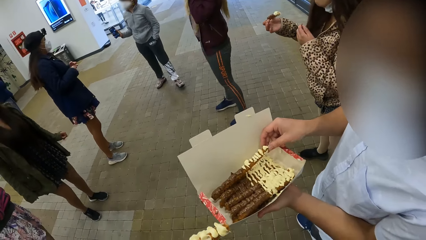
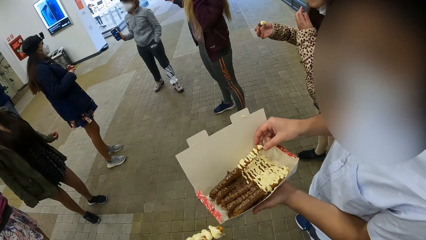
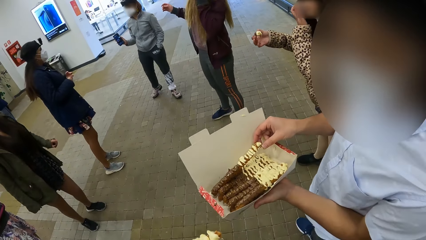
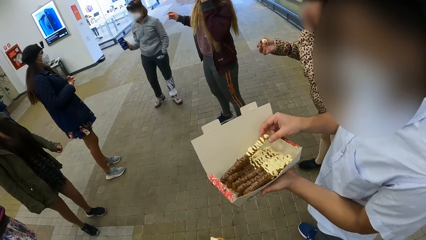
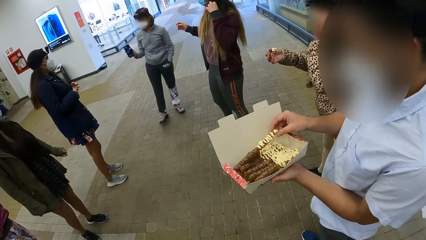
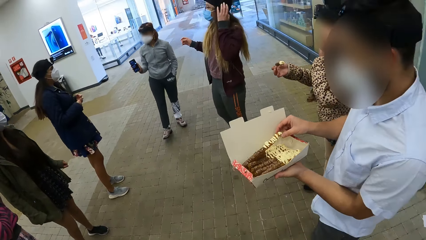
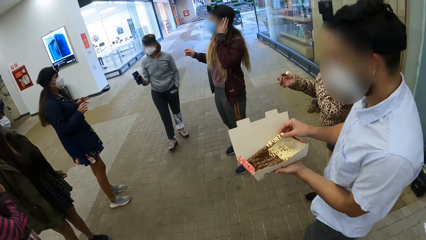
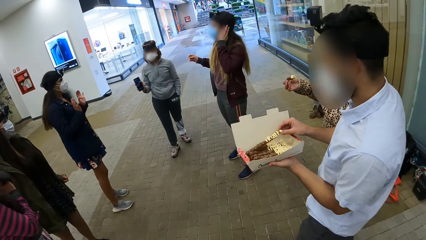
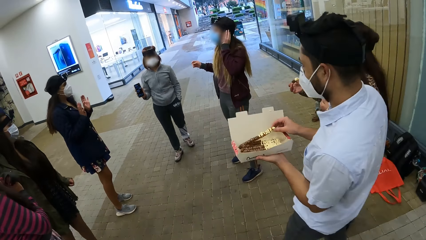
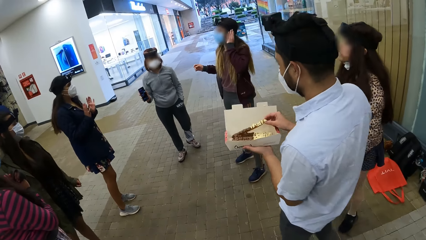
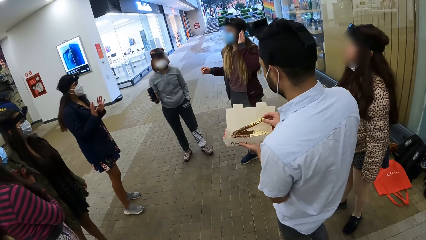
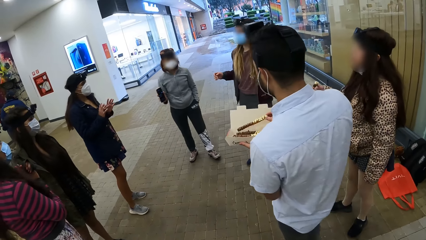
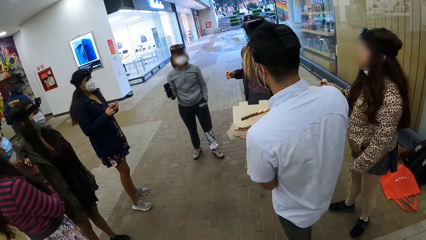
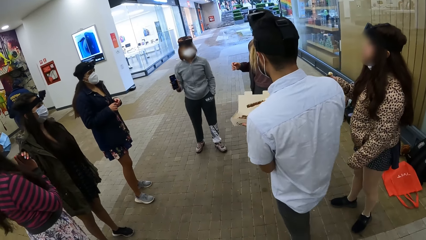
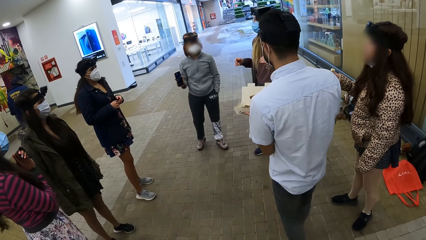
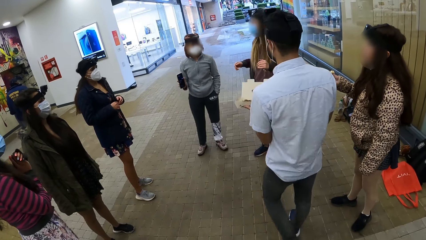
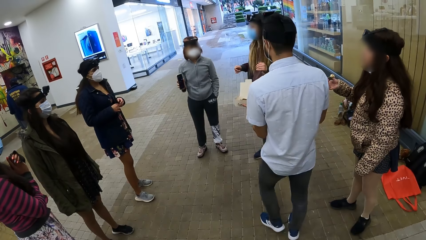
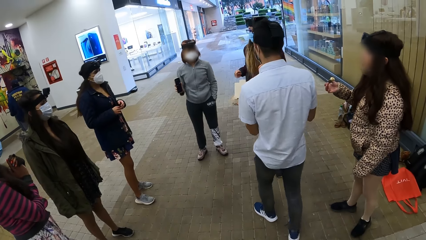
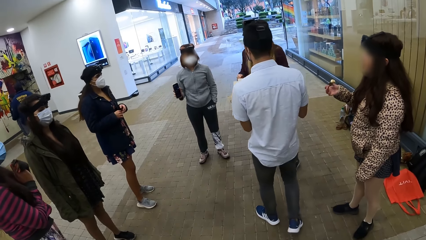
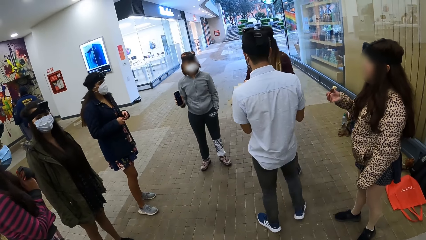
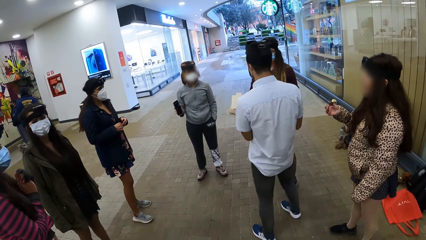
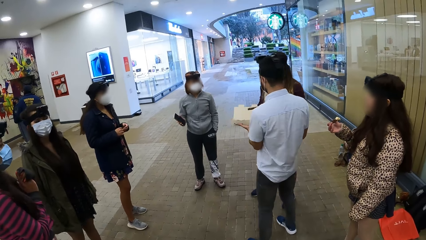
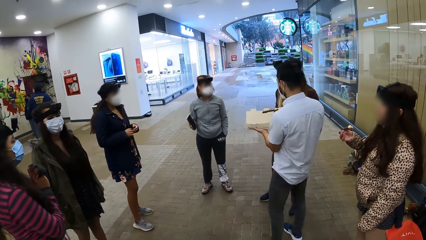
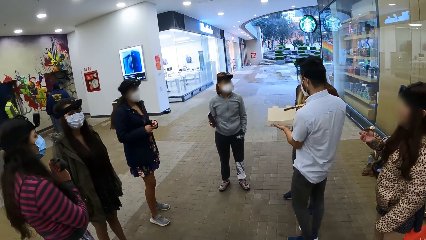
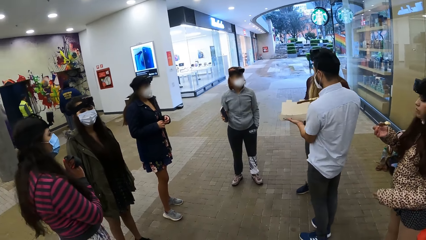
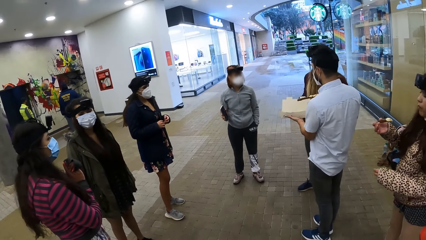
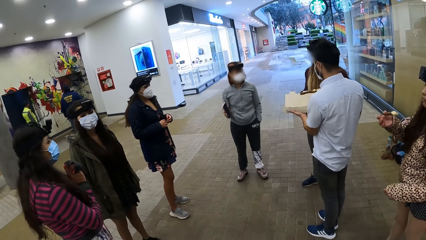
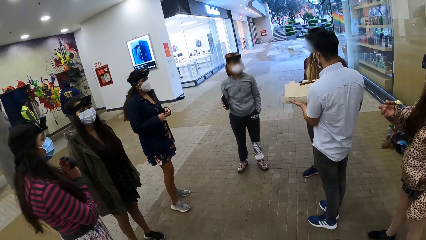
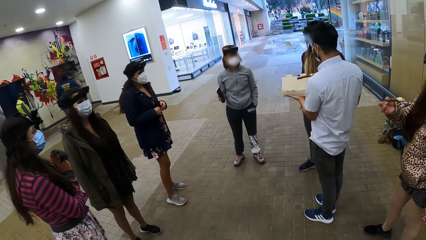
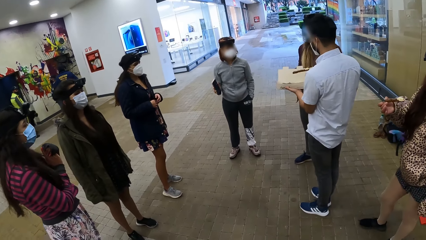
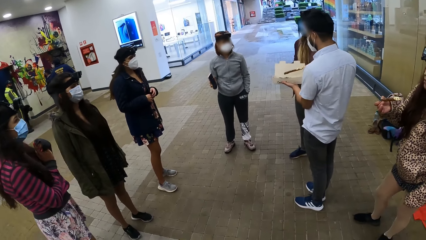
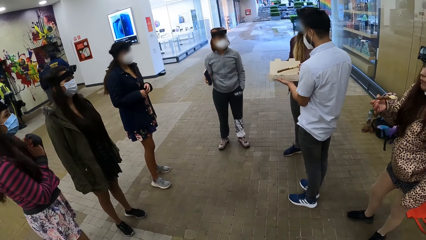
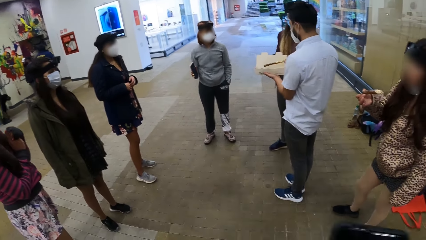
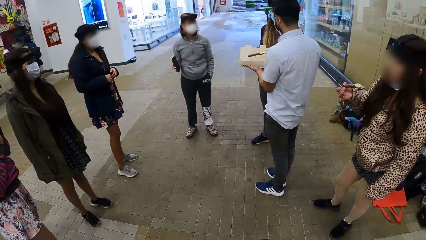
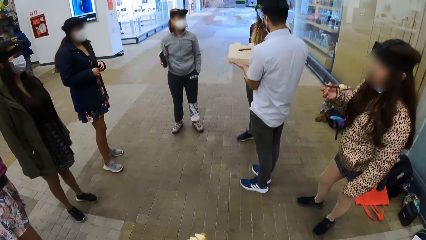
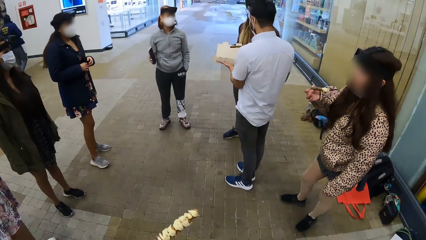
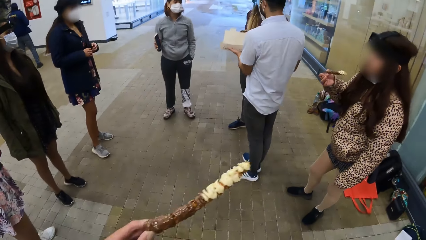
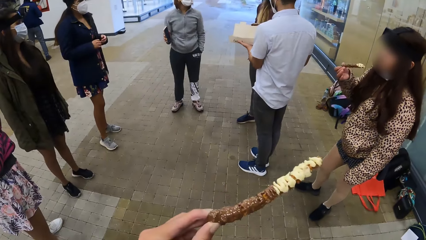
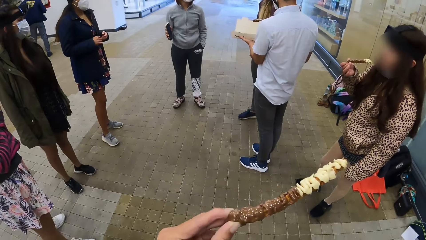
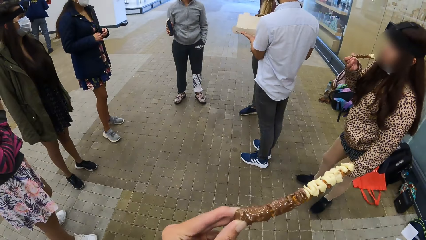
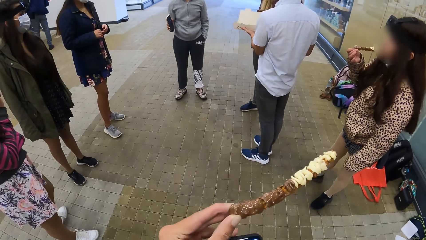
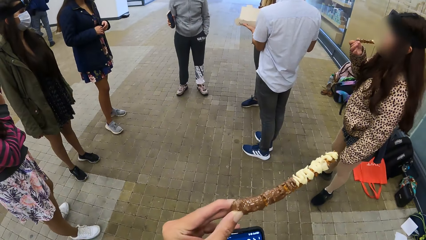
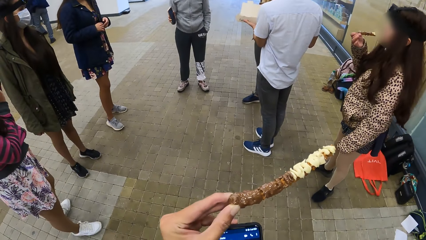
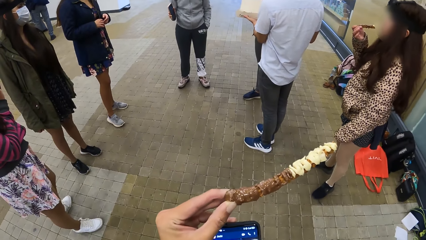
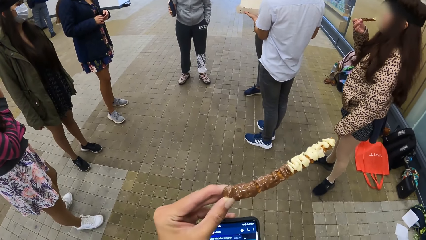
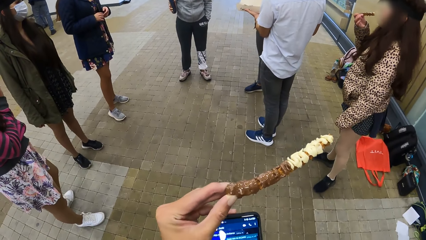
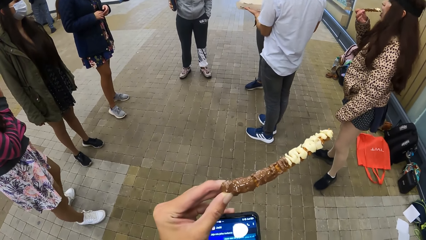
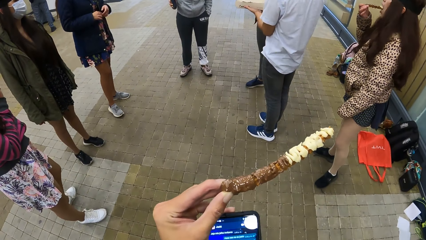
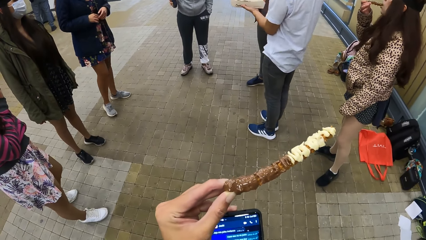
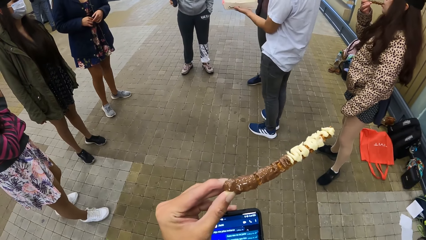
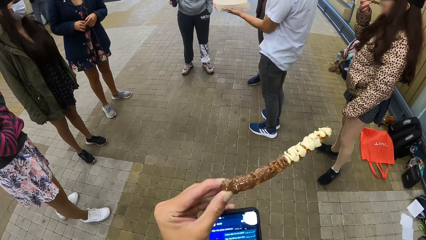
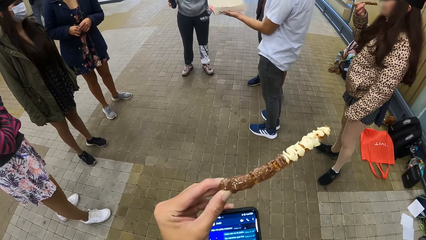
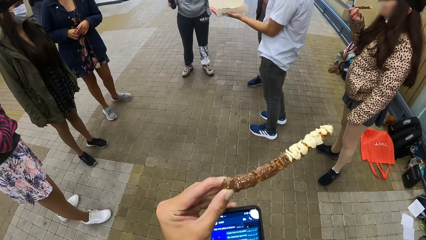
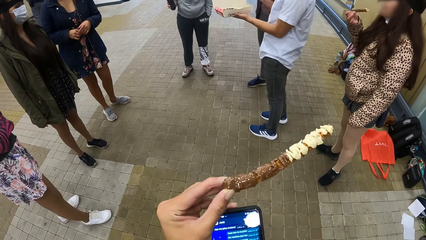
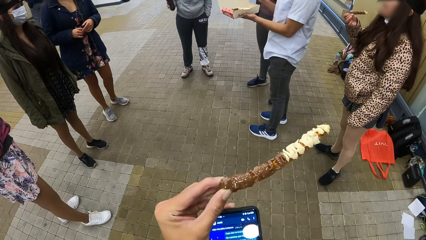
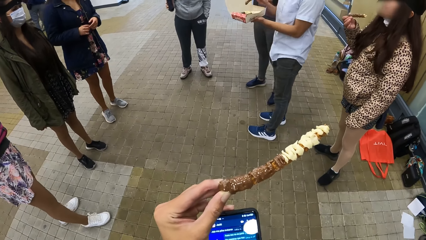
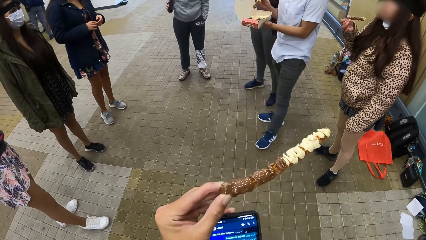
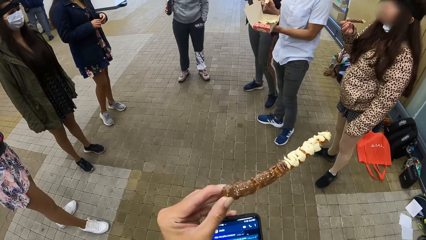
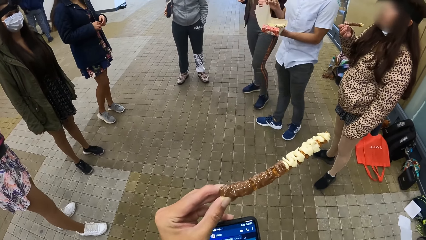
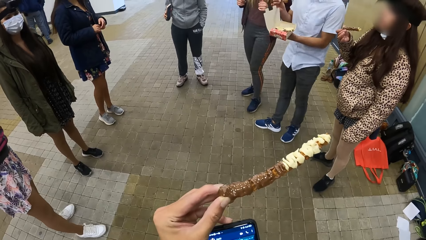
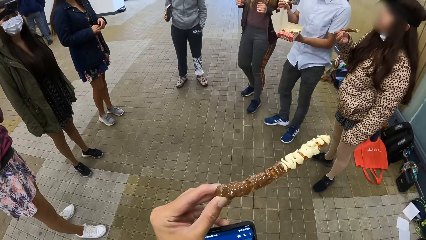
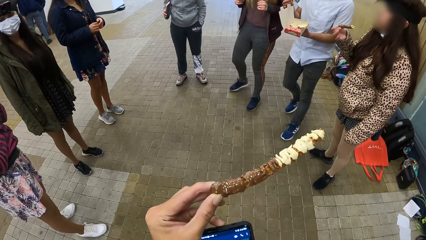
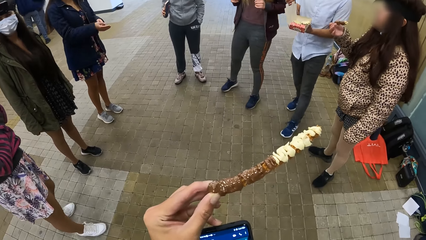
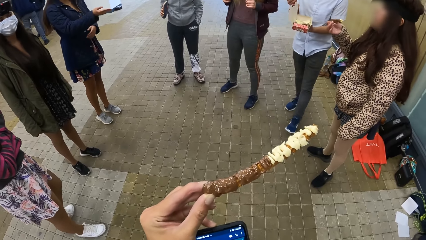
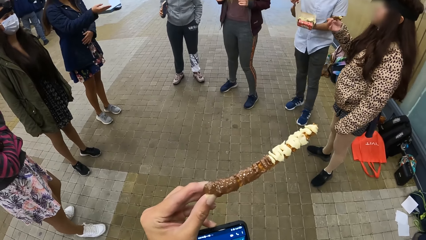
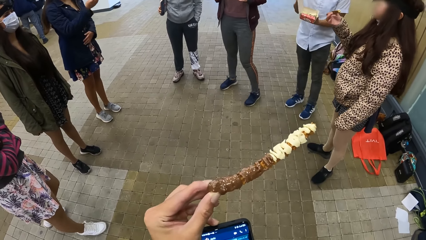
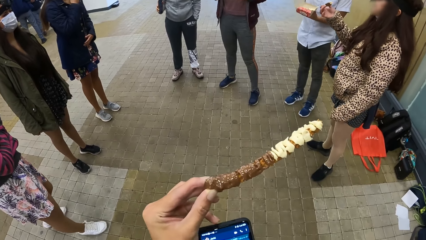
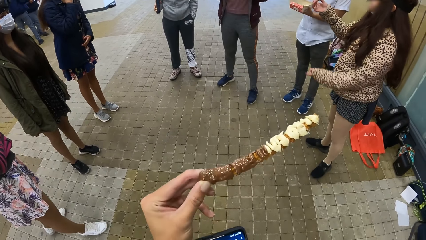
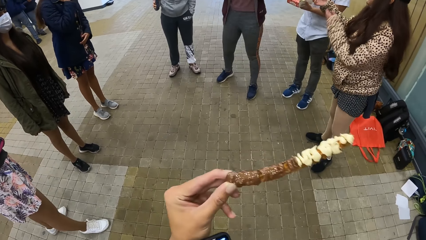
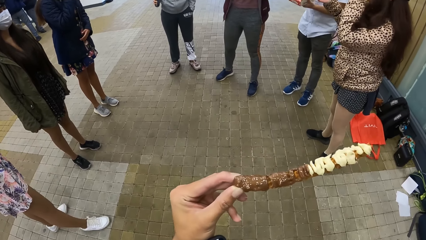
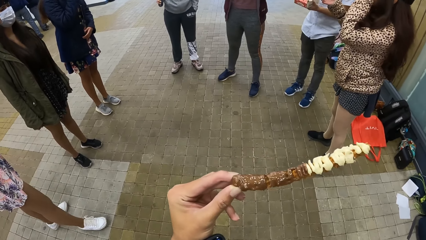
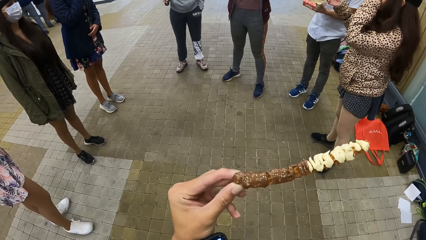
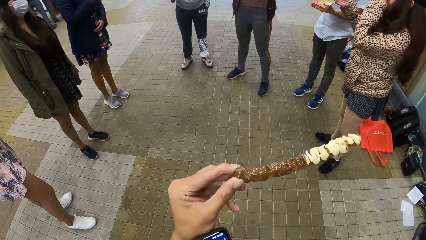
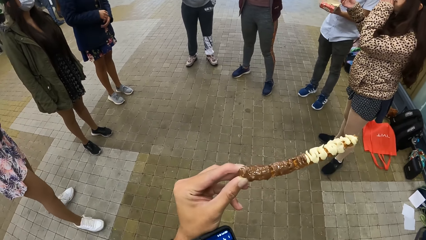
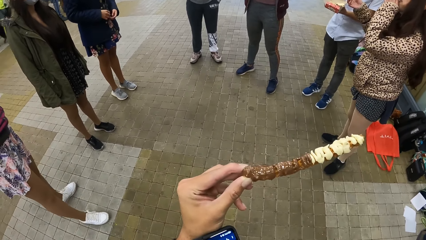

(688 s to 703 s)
A man walks in the mall. The camera wearer holds a phone with both hands. They operate the phone.
